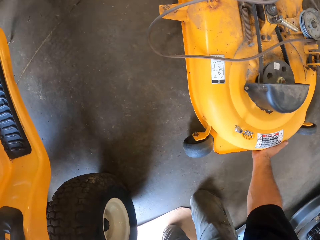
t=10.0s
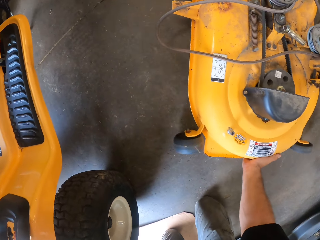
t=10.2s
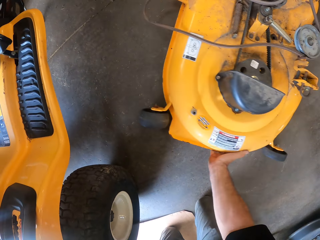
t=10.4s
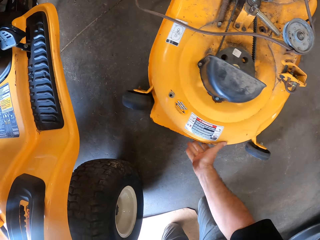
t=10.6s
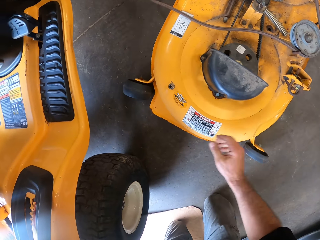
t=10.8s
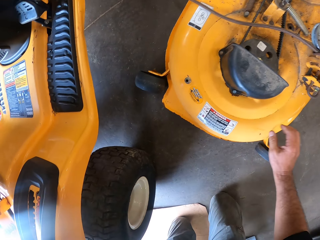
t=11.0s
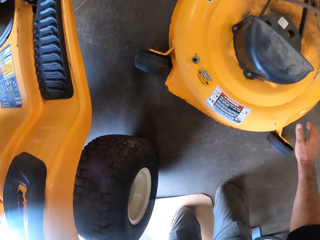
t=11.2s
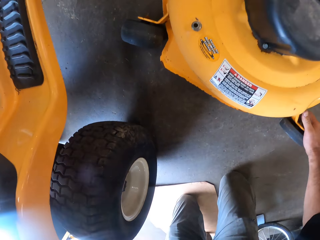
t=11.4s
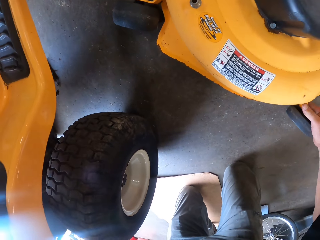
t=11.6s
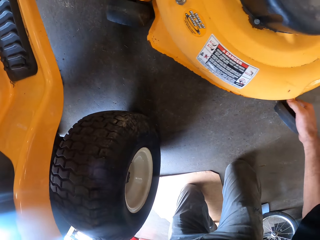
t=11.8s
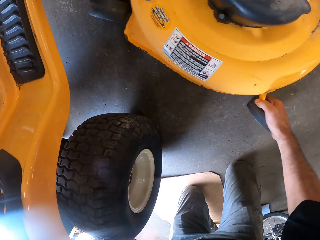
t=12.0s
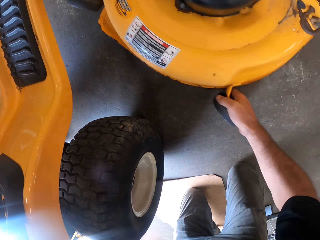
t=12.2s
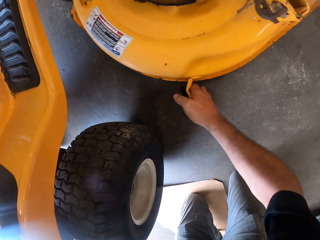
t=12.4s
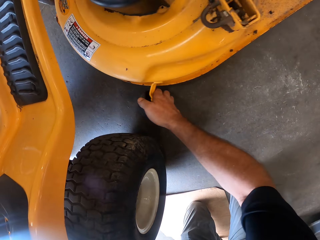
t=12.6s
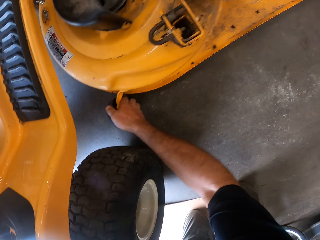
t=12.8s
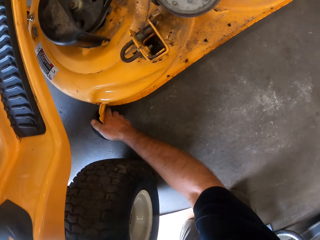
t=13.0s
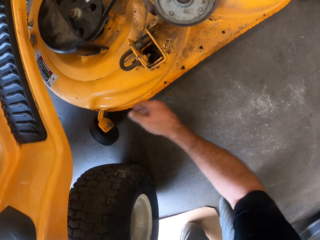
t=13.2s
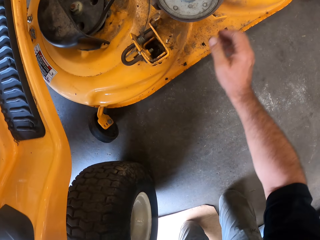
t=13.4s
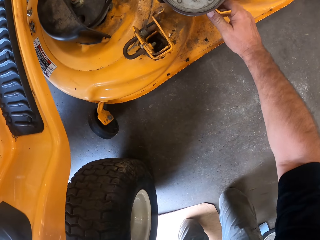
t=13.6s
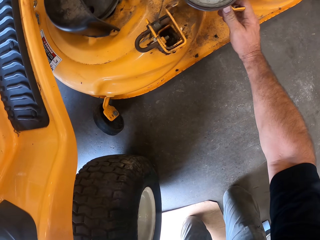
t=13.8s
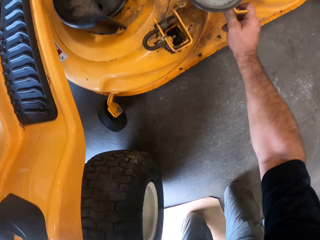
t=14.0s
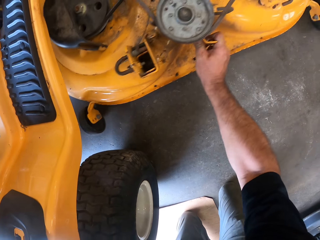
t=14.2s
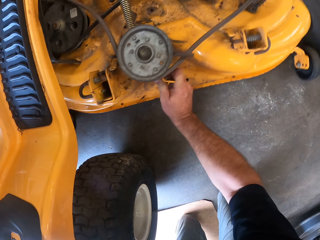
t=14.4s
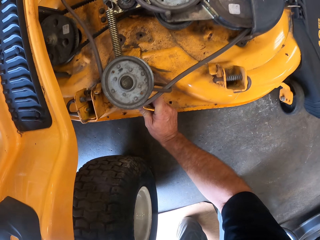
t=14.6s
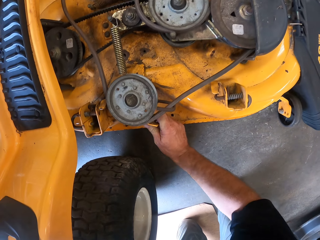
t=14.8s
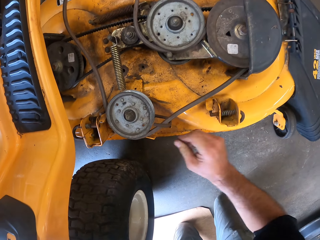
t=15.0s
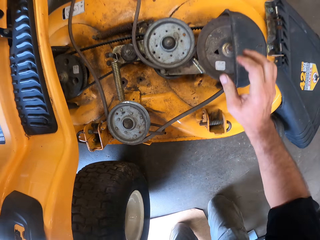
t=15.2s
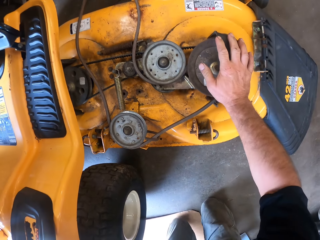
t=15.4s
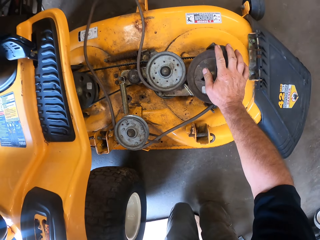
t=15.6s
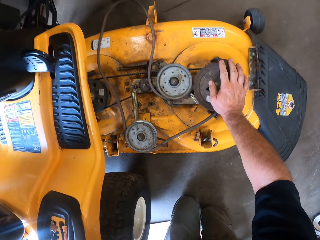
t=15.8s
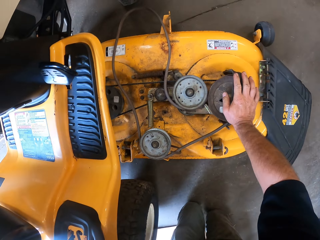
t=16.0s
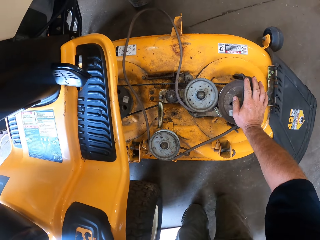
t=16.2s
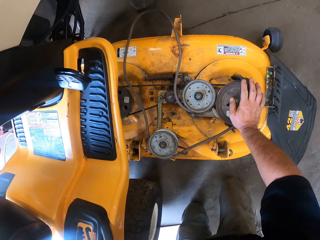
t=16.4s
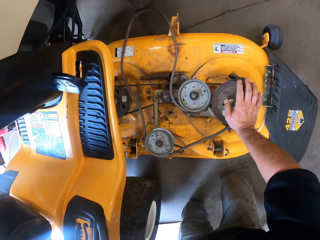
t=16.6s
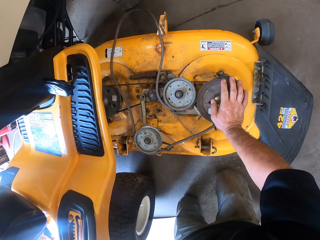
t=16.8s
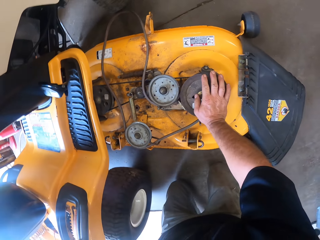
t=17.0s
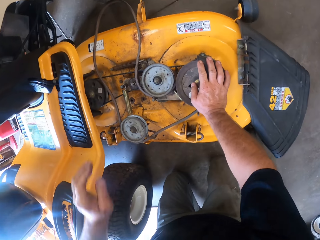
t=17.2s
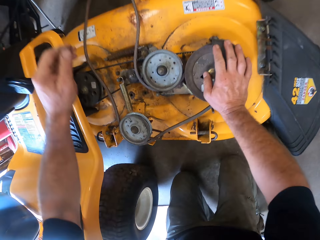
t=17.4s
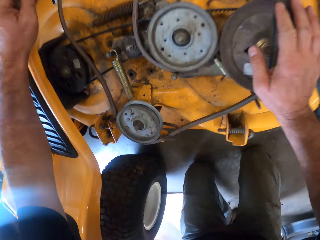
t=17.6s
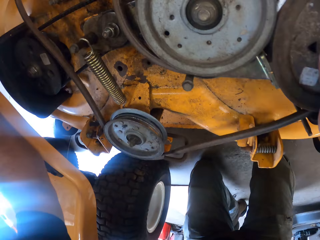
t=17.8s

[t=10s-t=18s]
The camera wearer drags the engine of the lawn mower across the floor to underneath the lawn mower. They move closer to the lawn mower.

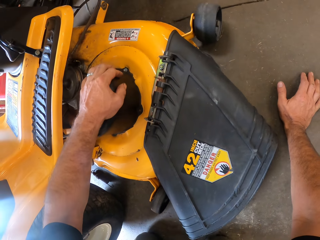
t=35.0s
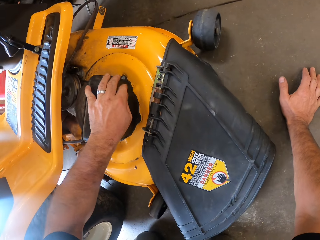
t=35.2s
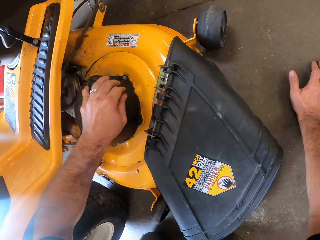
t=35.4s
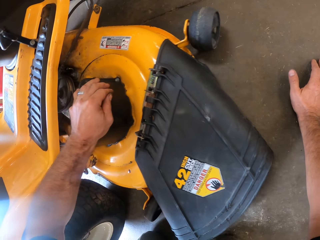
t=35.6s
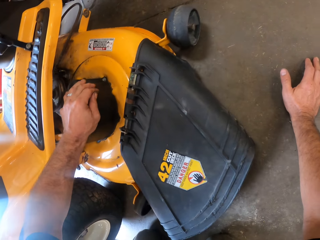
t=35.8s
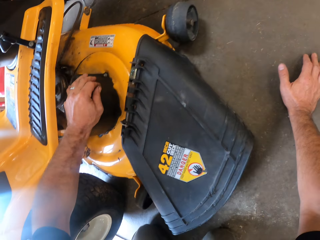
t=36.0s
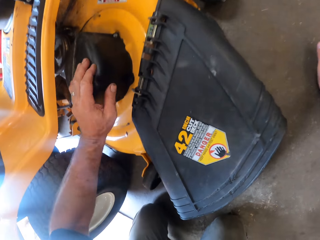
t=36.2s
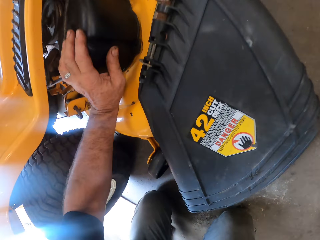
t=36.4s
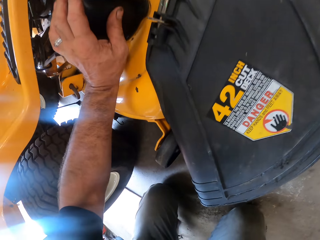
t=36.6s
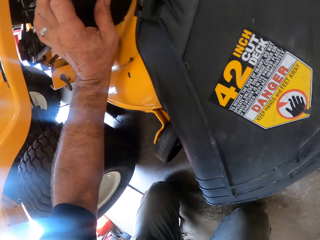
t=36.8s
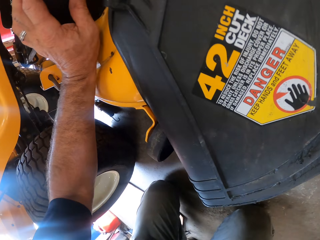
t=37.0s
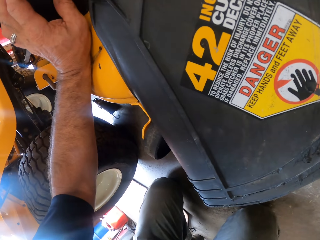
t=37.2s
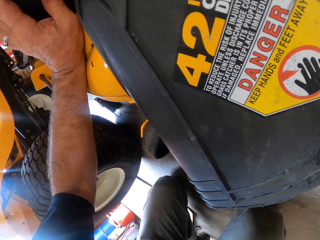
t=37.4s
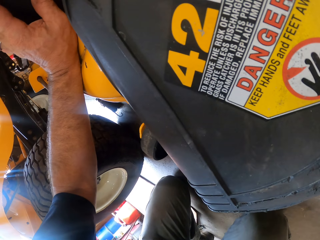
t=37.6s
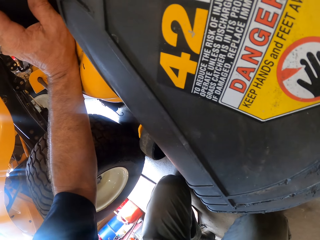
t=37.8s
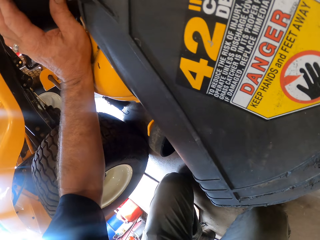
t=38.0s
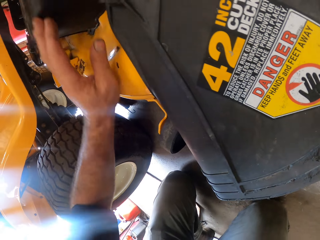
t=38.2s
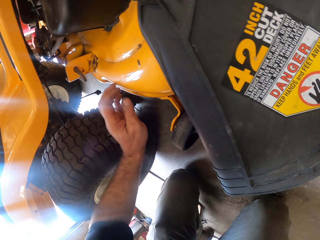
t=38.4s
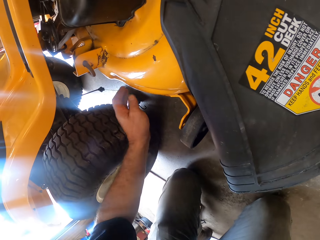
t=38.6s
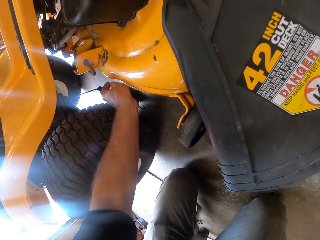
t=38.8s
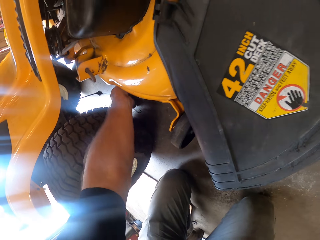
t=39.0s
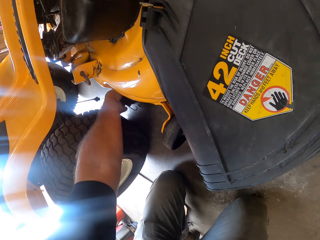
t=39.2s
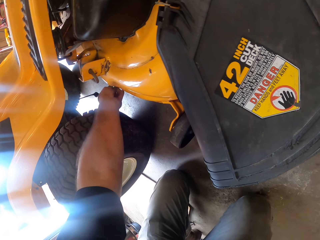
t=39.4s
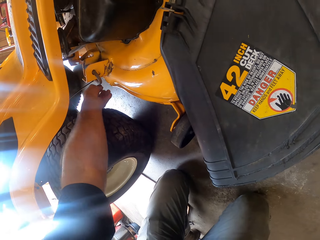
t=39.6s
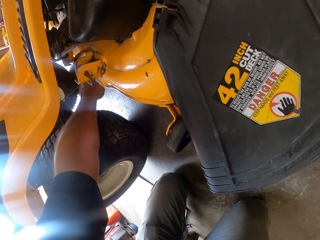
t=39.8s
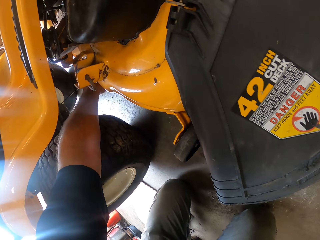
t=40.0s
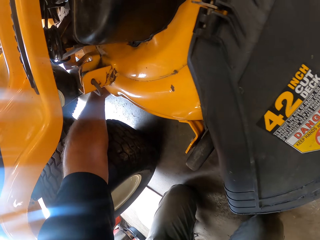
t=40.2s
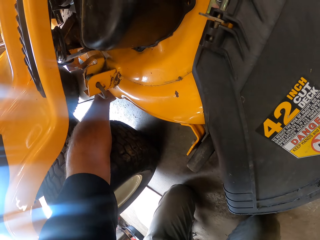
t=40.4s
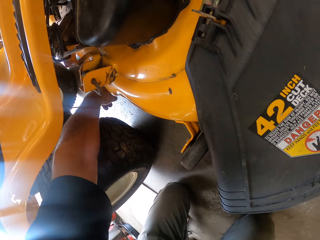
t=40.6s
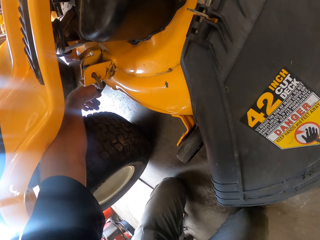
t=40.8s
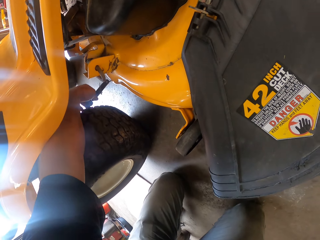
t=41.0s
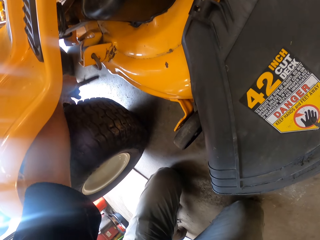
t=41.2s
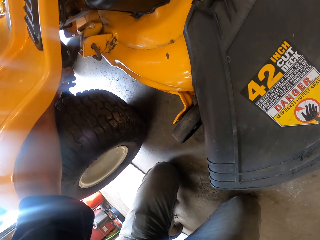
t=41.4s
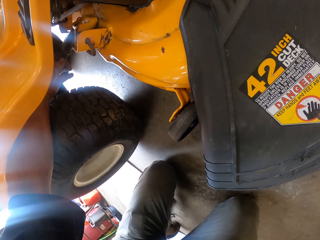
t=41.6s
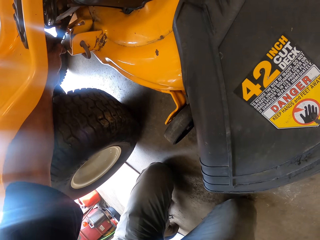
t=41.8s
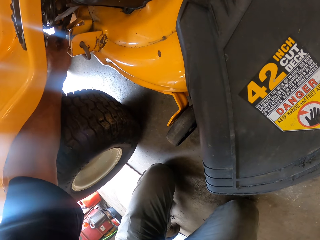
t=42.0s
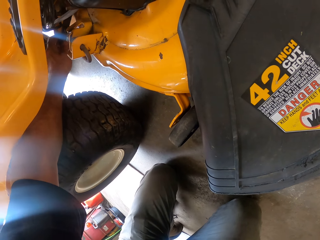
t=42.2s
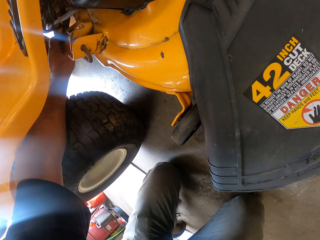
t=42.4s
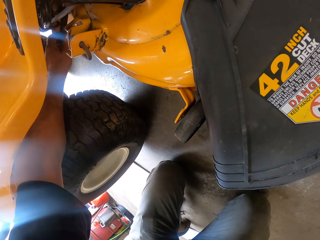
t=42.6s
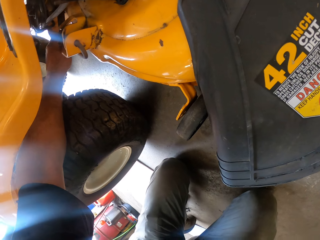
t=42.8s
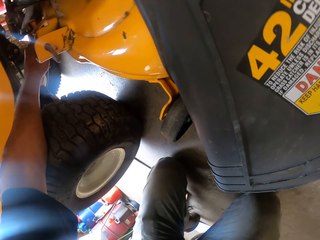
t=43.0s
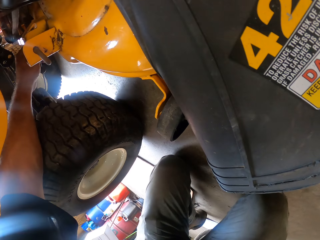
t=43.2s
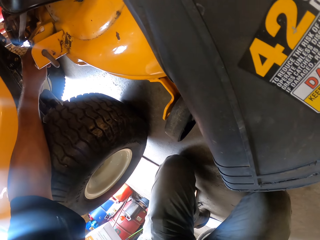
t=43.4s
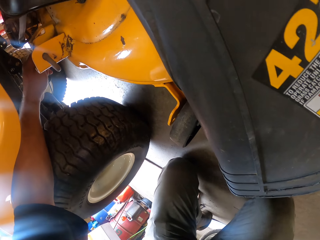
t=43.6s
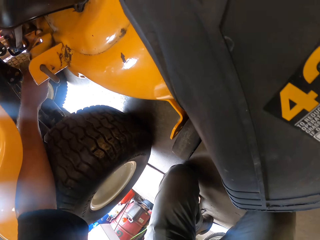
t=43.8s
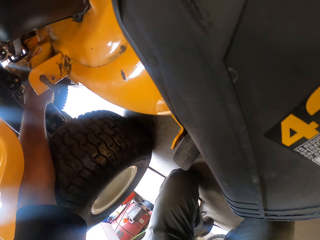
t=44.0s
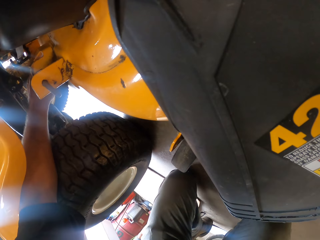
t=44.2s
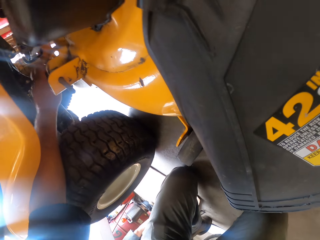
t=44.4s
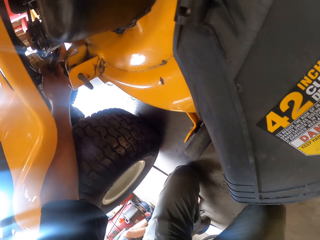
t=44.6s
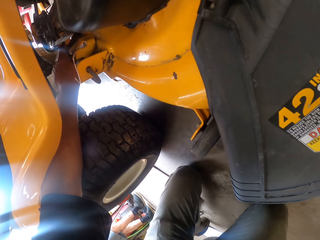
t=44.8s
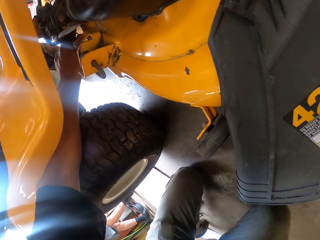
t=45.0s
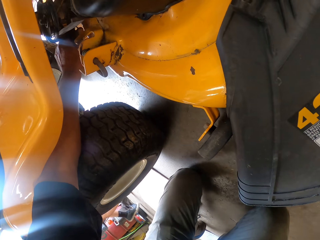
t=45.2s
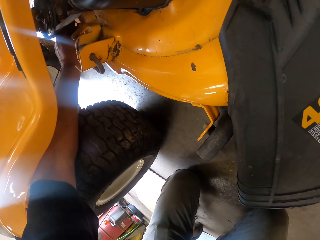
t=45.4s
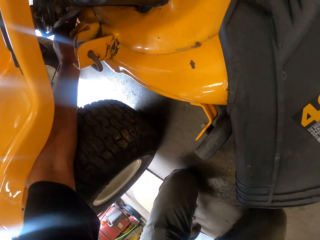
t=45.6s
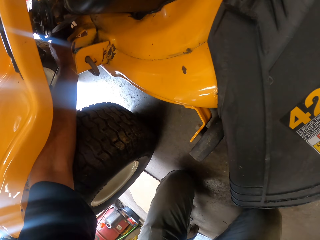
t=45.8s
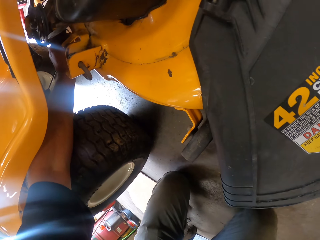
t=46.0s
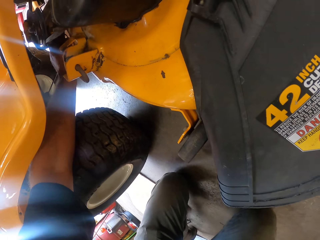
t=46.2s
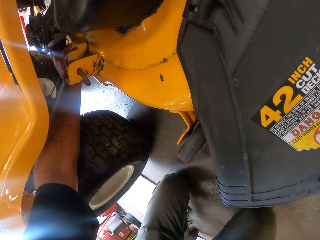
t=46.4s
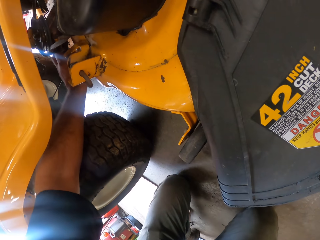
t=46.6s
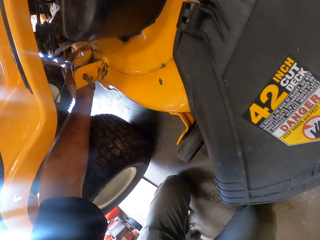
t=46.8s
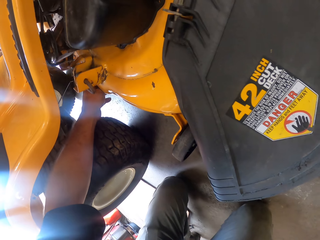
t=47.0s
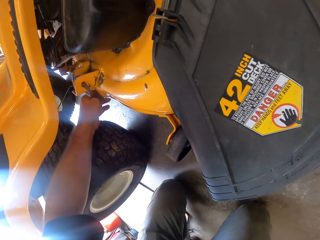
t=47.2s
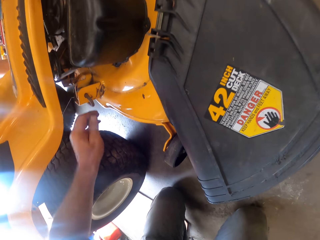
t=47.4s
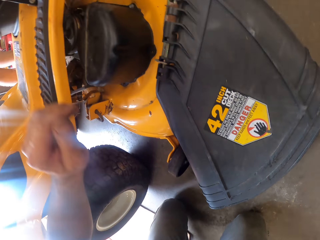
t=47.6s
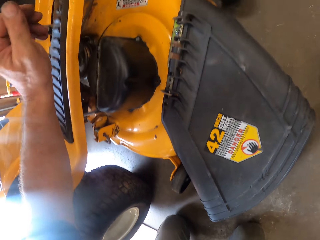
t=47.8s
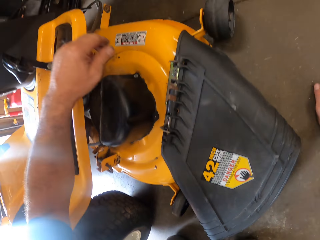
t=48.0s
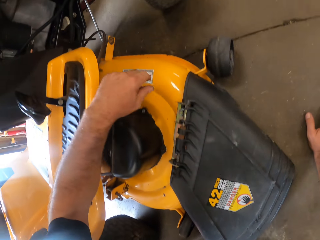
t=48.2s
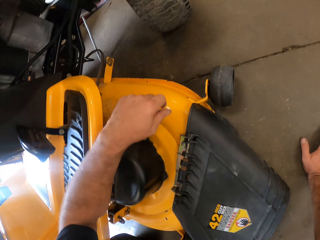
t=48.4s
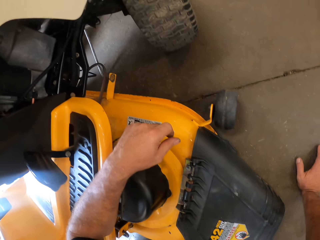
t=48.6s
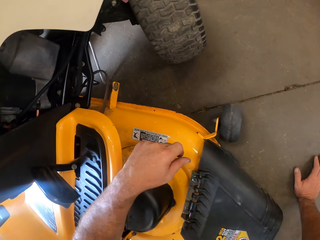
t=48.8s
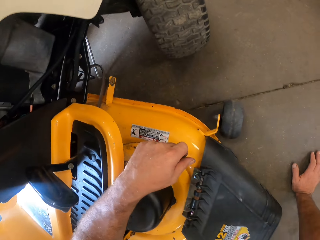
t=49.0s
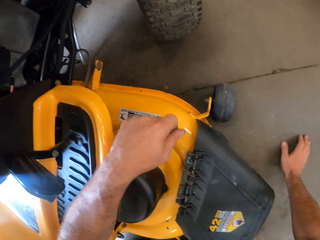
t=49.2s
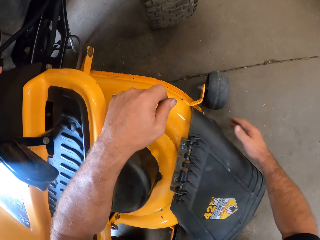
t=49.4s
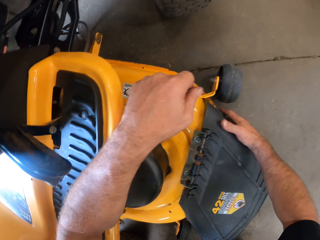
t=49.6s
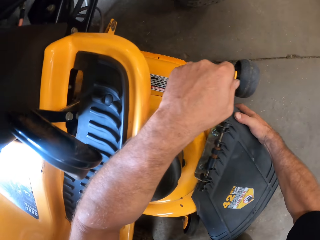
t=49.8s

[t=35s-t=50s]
The camera wearer moves the engine of the lawn mower with his left hand. He picks up a wire or cord. He attaches the cord from the lawn mower to the lawn mower engine with his left hand. A person walks around. The camera wearer places his left elbow on the lawn mower.
